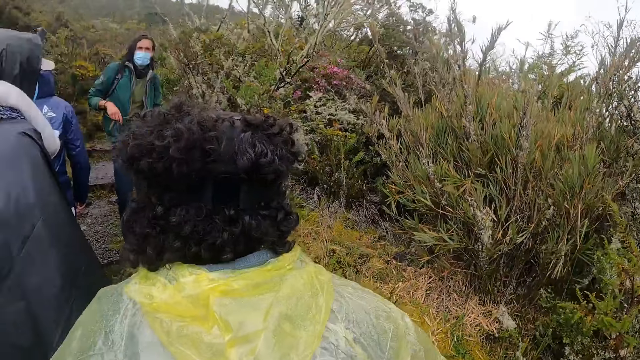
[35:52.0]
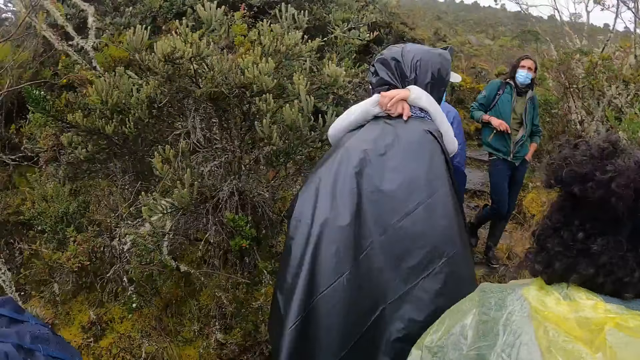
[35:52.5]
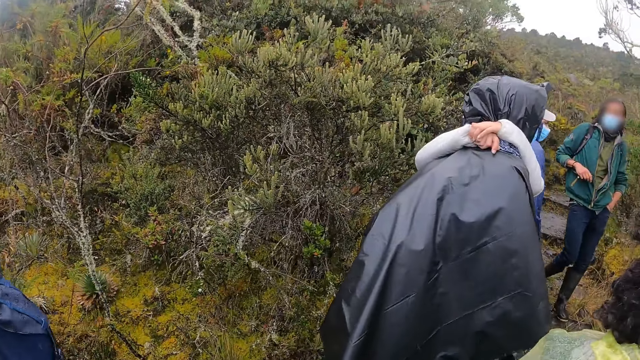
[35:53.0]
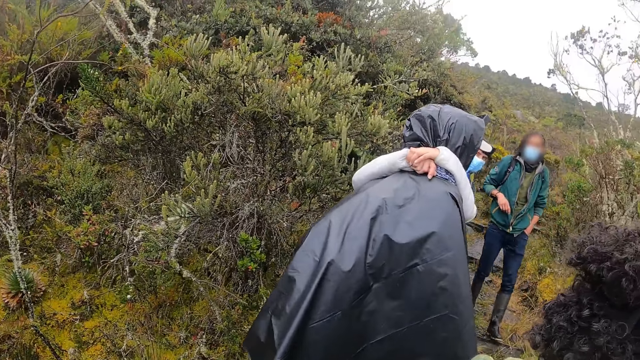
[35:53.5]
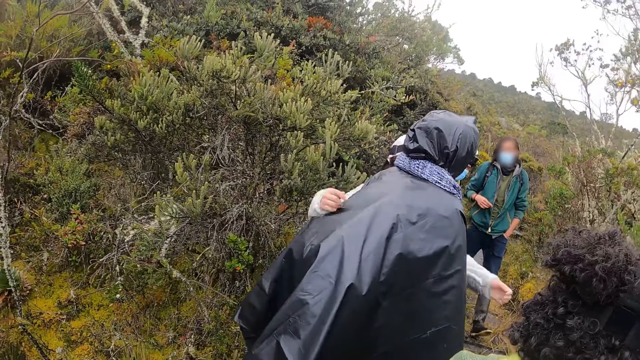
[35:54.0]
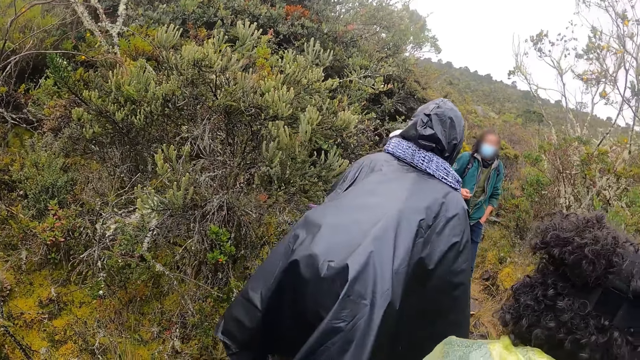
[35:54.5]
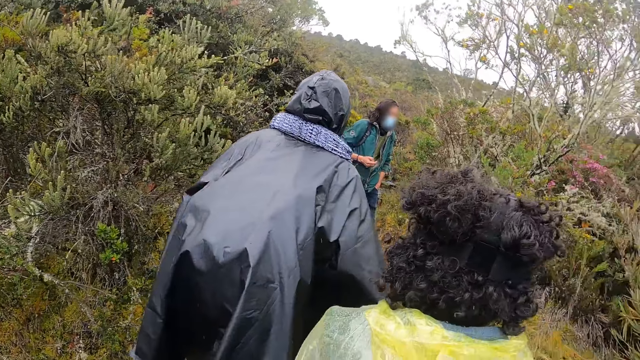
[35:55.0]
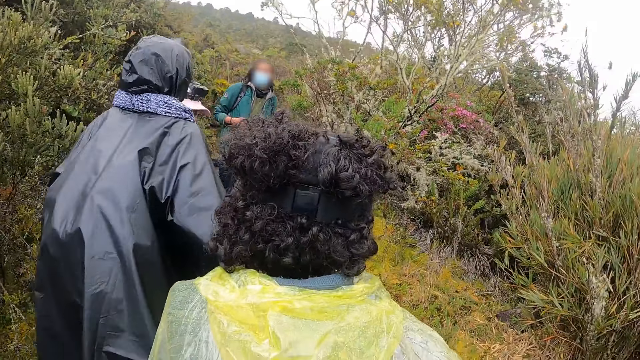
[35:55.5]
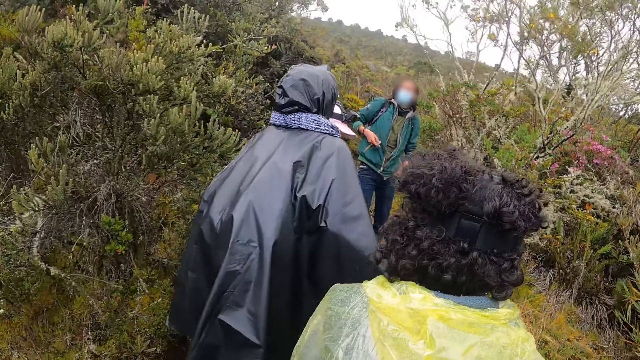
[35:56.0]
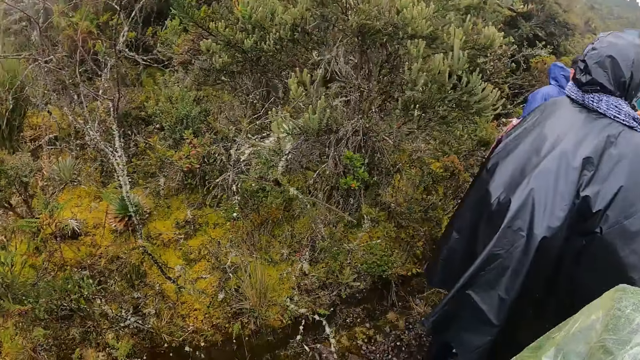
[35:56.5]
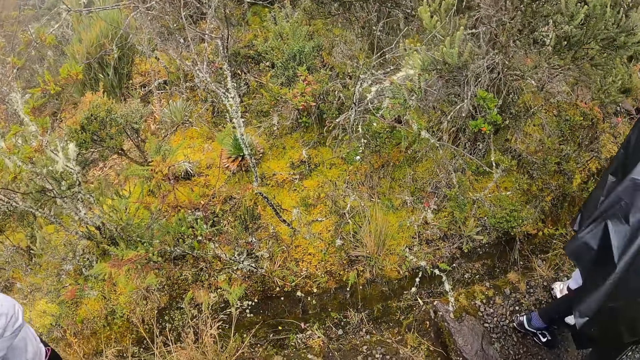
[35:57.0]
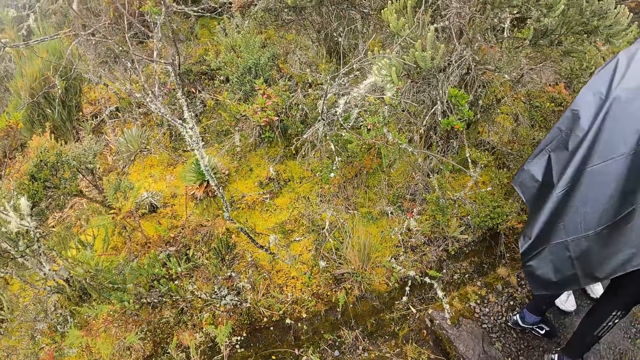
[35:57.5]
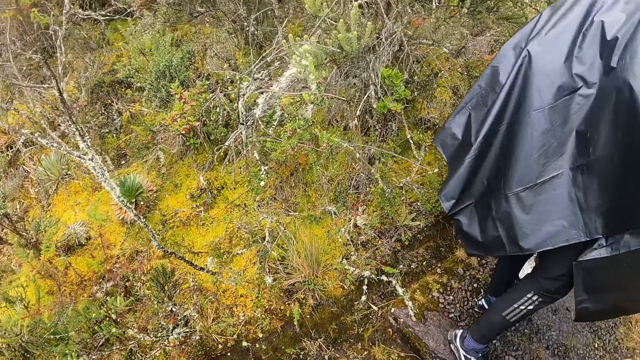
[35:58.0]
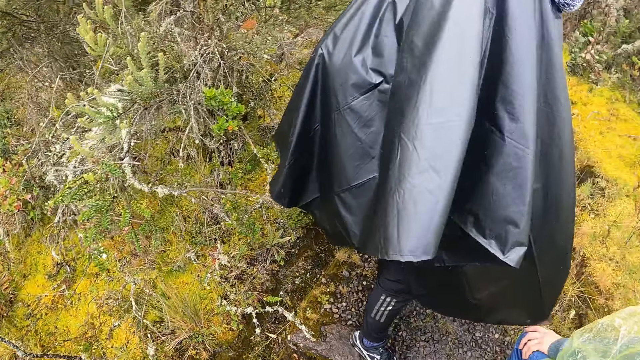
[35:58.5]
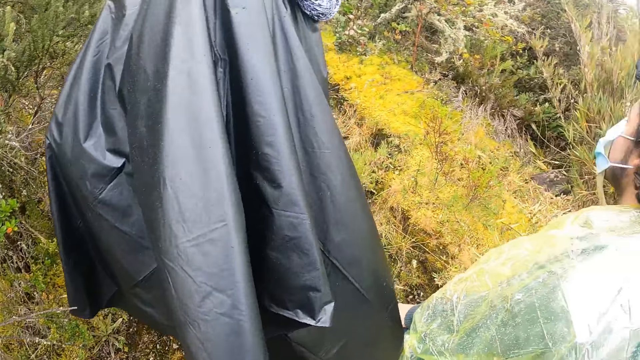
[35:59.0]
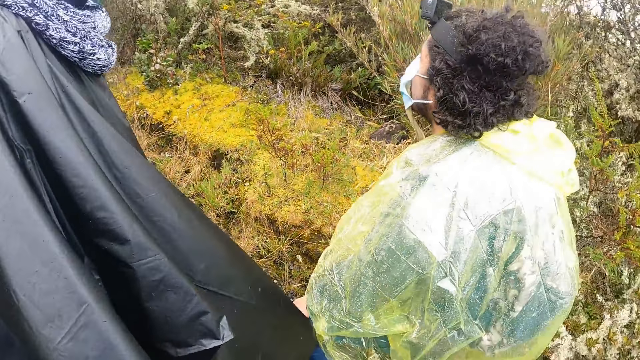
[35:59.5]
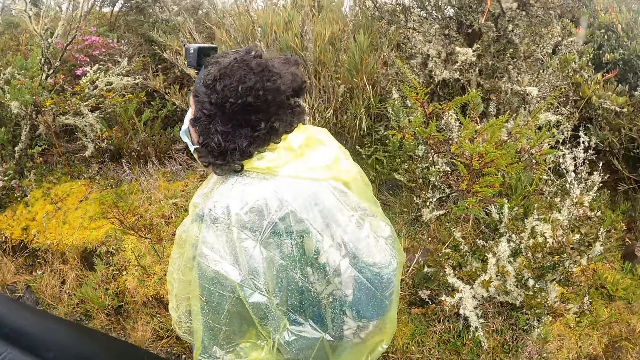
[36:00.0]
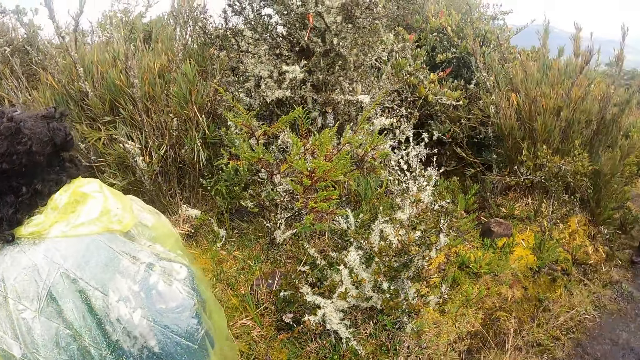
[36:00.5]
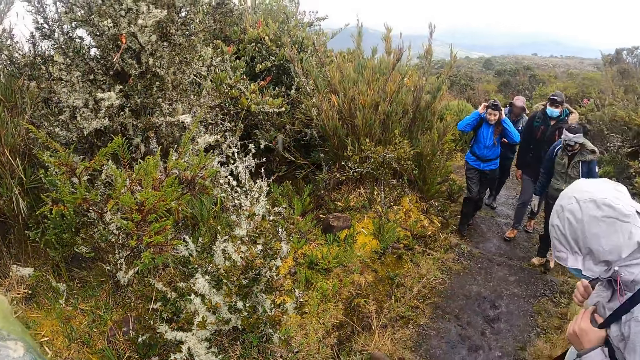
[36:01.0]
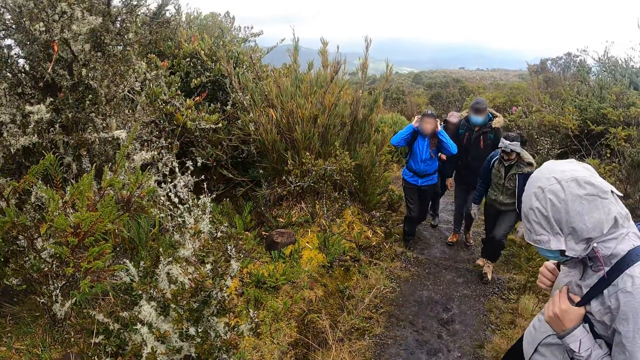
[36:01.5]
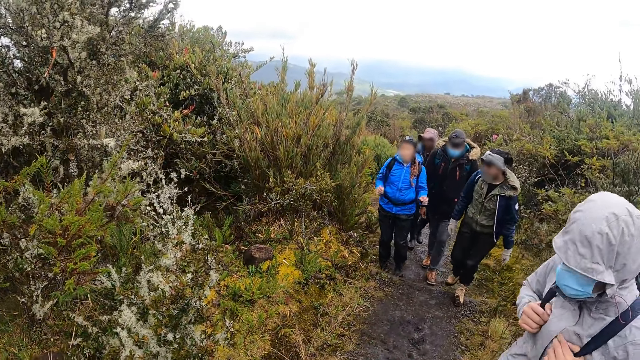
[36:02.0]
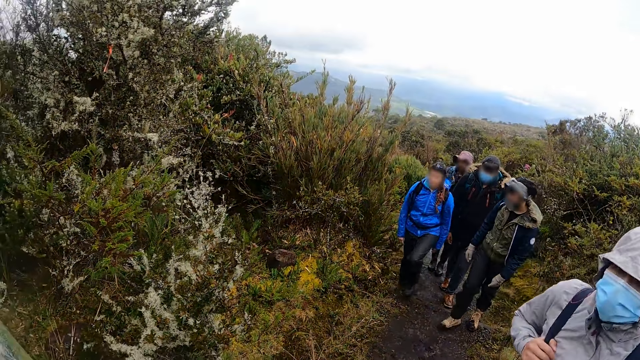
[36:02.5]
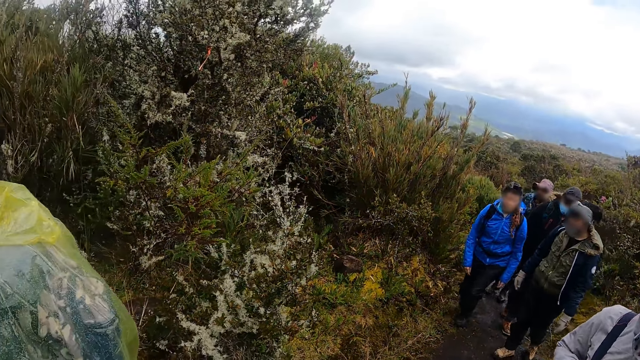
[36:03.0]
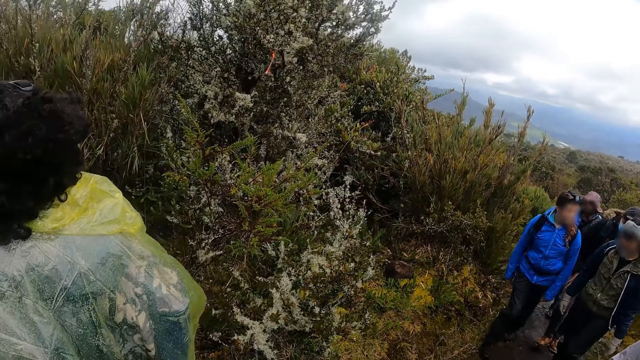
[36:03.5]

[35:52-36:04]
A person holds another person. The first person adjusts the camera.

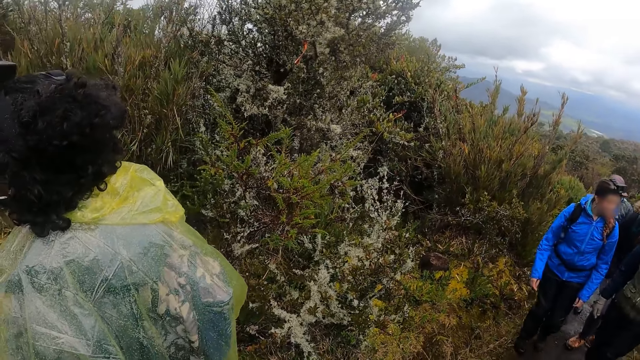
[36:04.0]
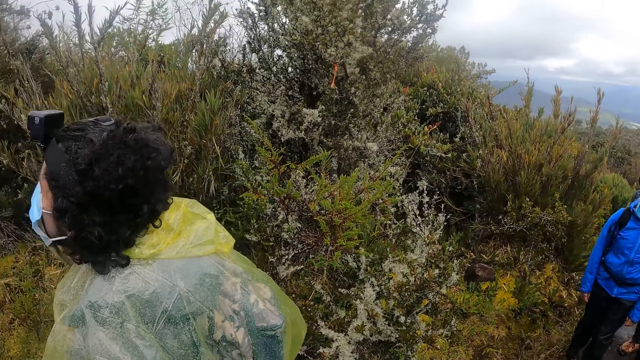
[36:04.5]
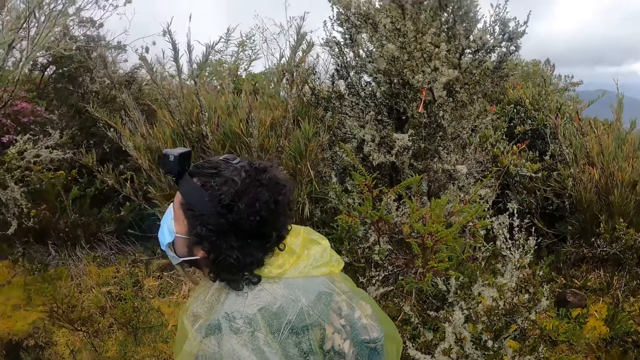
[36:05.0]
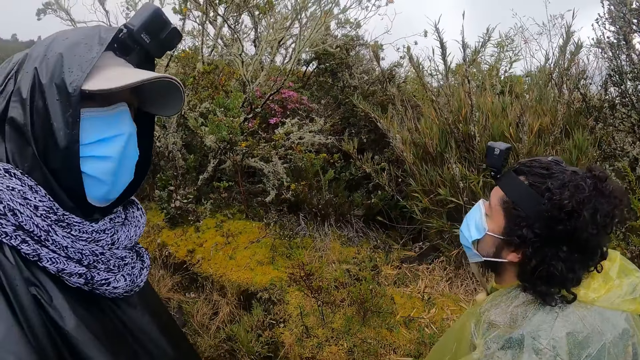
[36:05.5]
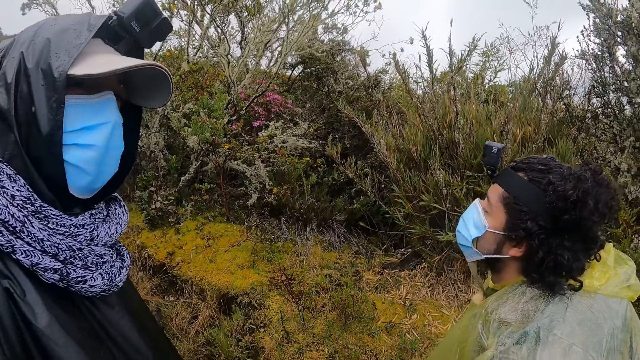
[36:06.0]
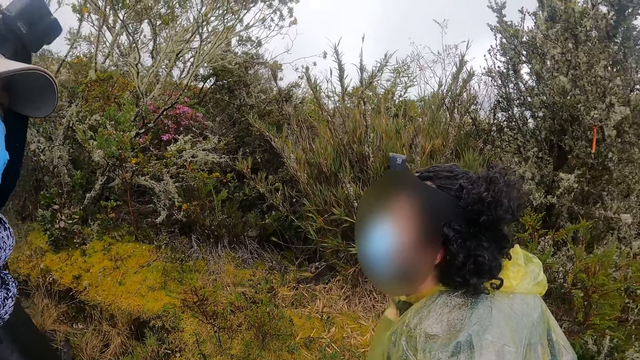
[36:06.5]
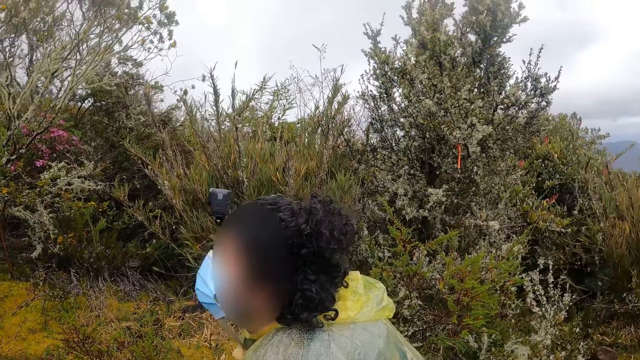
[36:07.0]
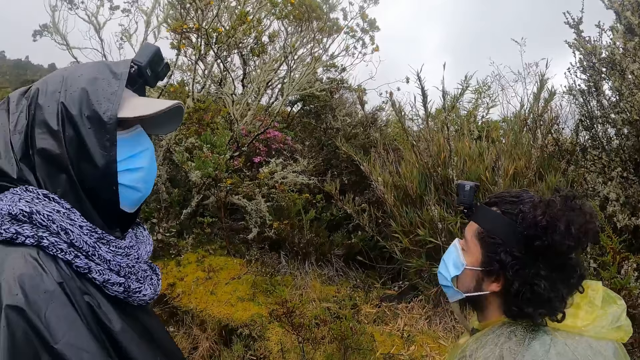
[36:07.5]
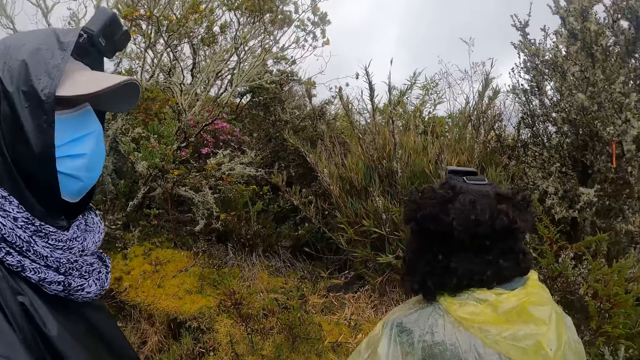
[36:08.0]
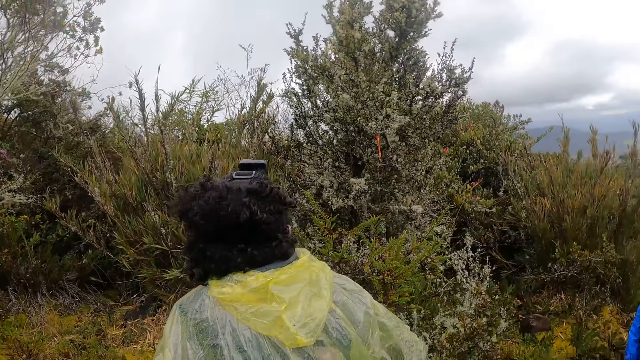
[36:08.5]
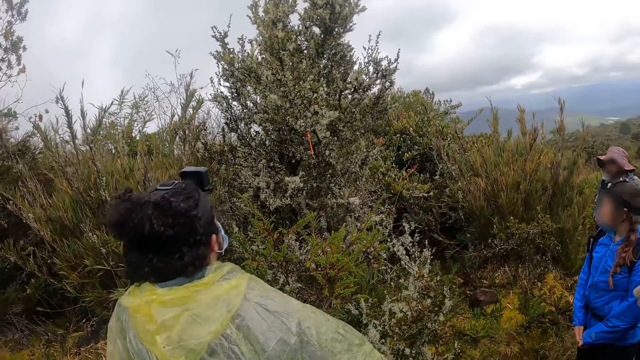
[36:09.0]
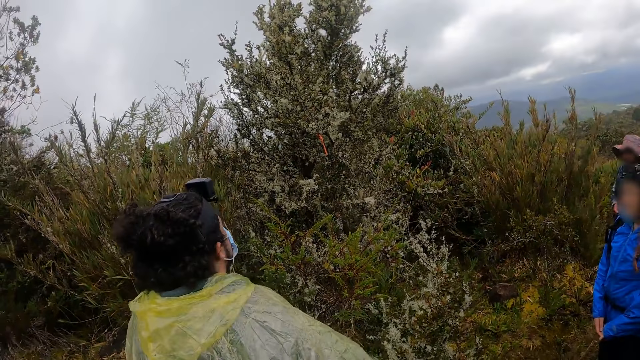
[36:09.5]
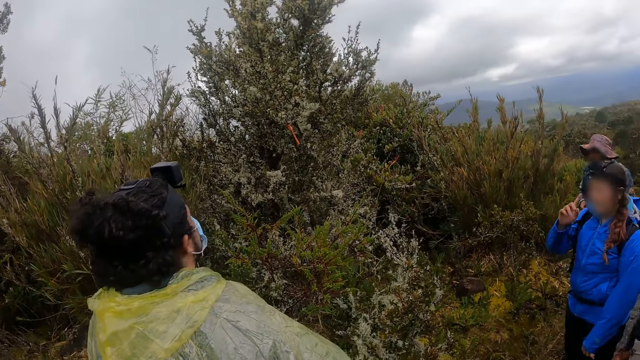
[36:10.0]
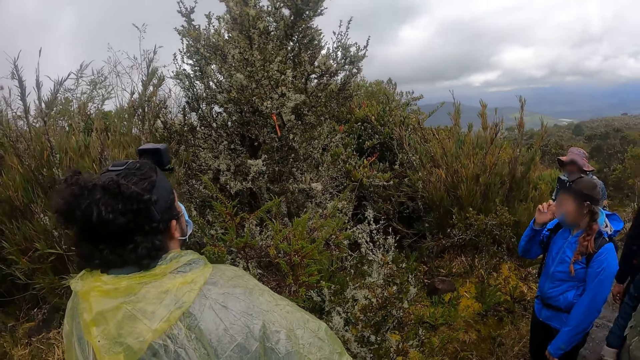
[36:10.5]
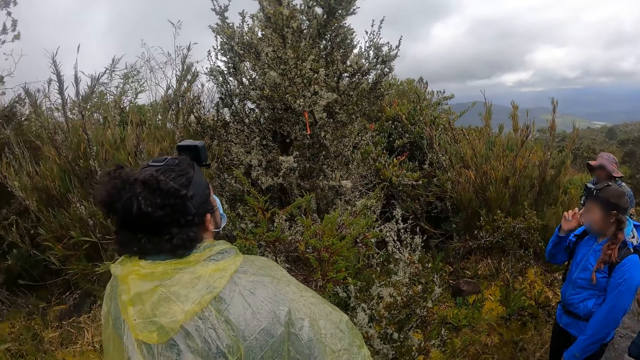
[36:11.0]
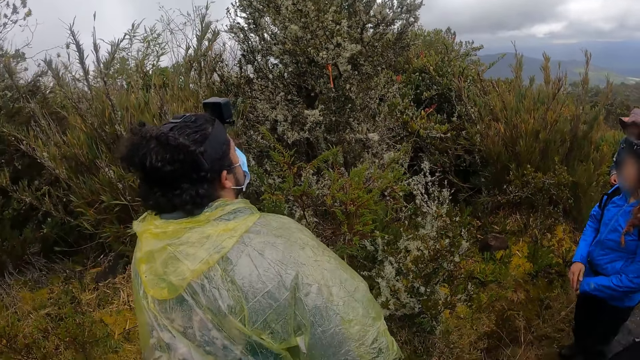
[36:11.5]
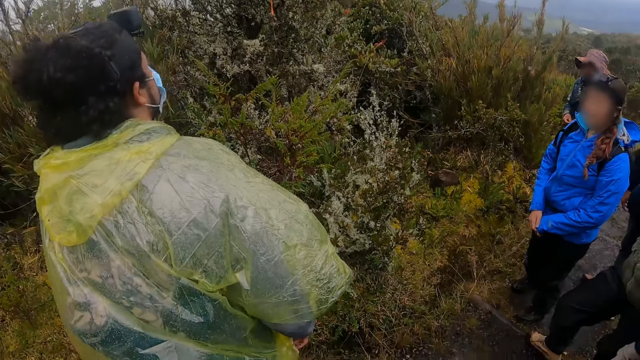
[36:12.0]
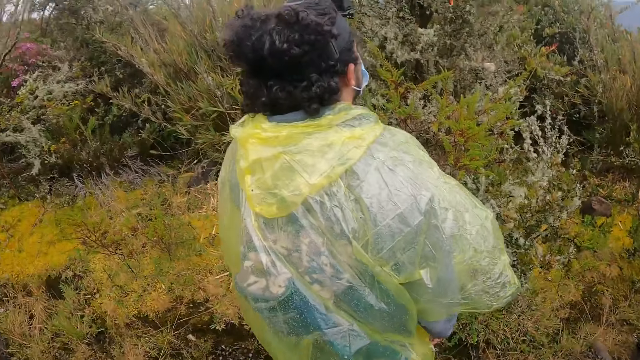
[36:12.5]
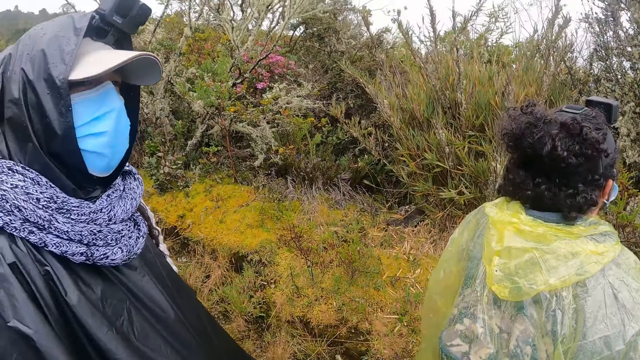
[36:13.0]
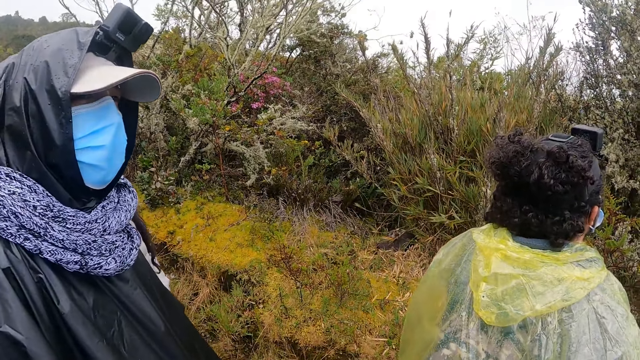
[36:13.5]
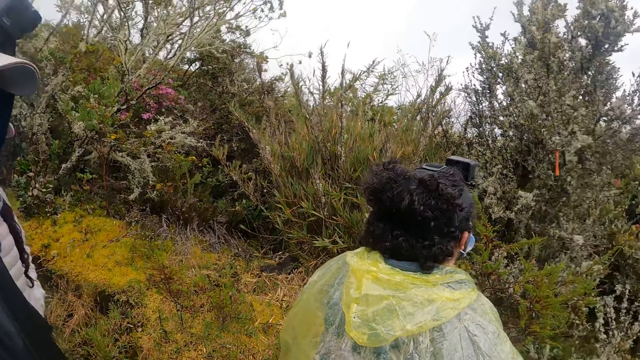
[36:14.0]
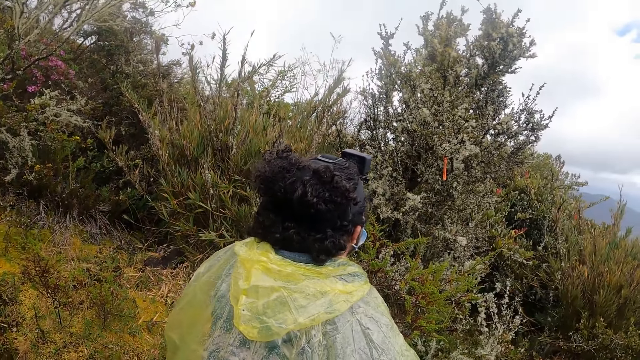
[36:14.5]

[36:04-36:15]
A person speaks to another person.
